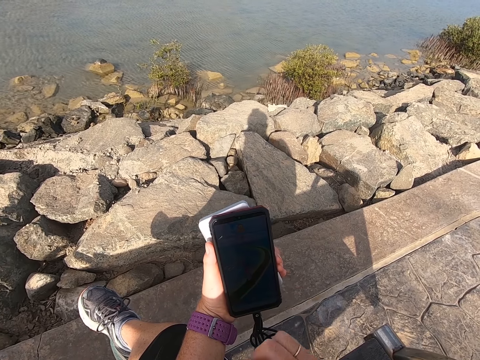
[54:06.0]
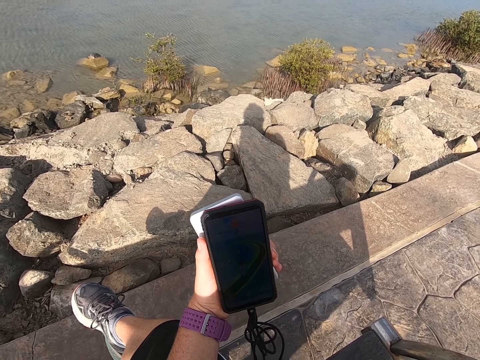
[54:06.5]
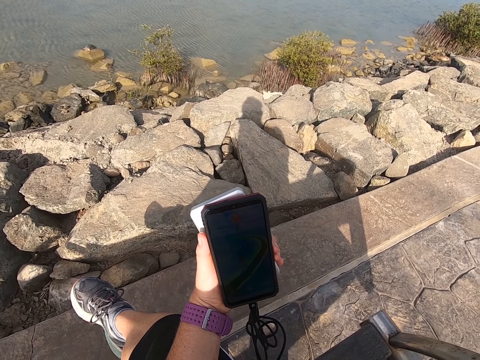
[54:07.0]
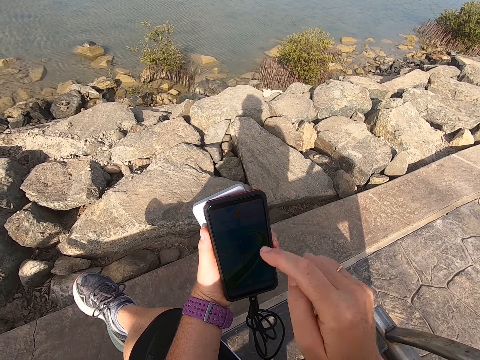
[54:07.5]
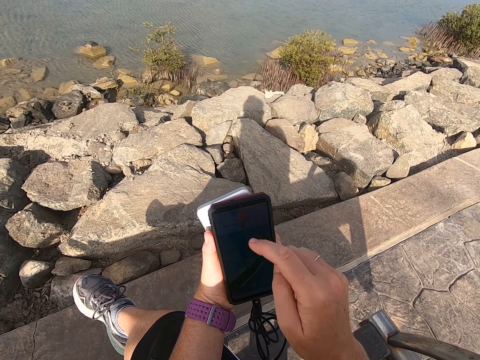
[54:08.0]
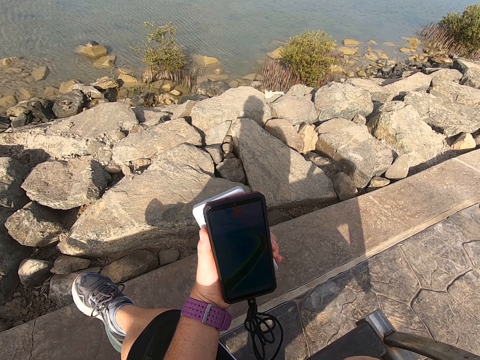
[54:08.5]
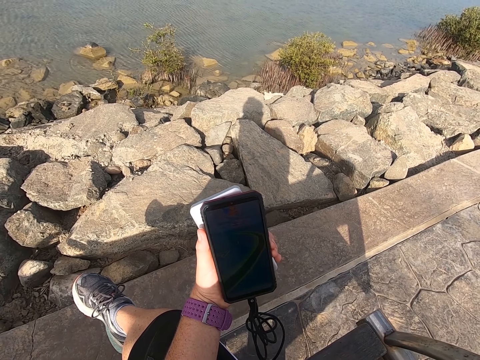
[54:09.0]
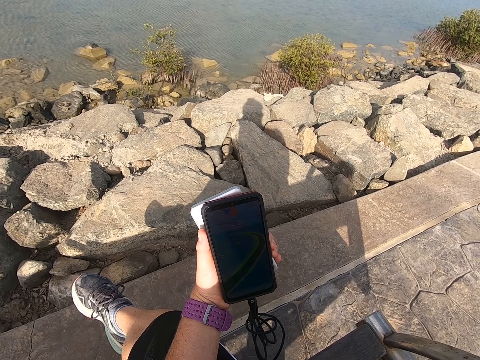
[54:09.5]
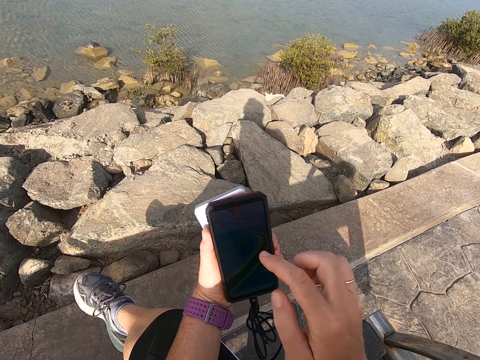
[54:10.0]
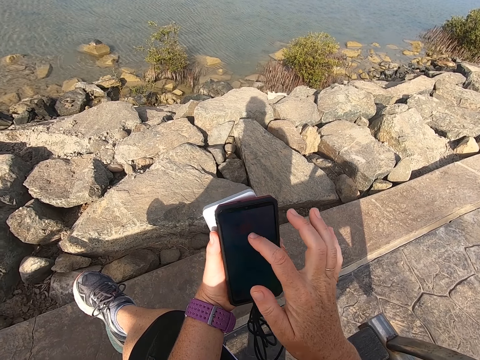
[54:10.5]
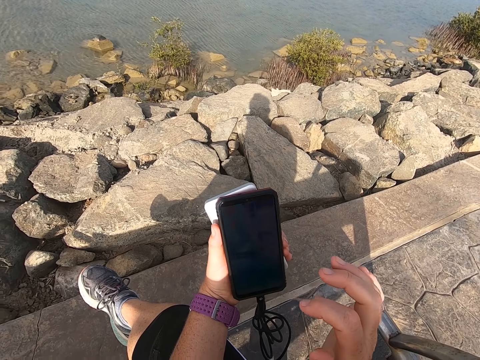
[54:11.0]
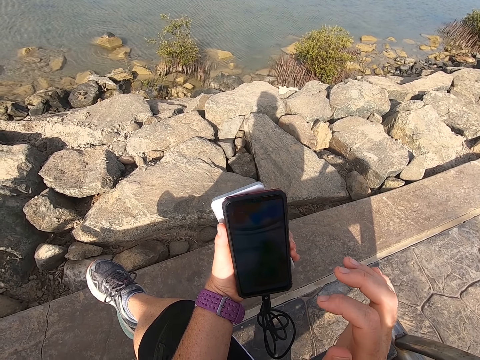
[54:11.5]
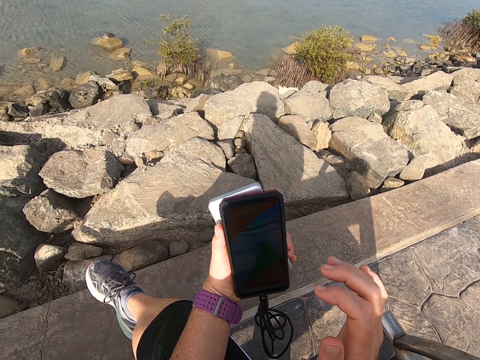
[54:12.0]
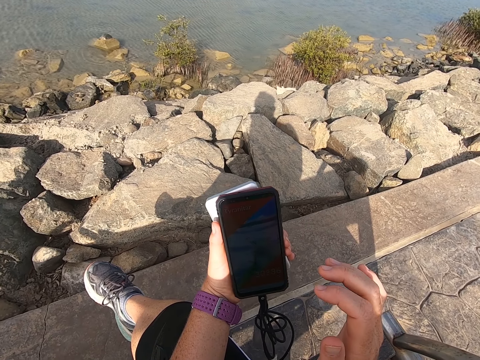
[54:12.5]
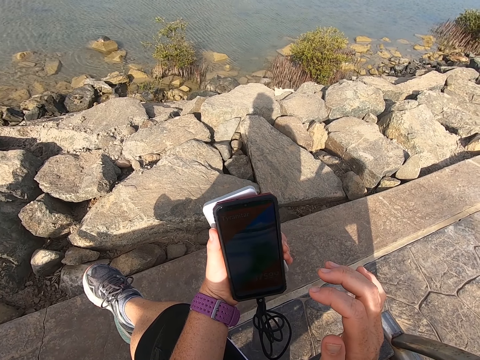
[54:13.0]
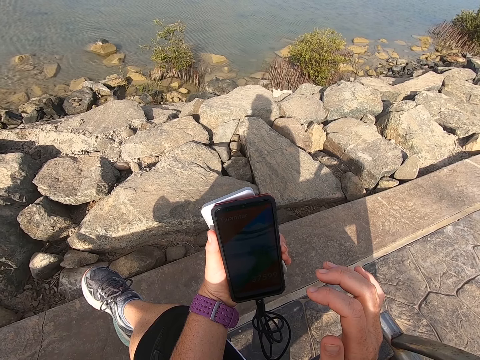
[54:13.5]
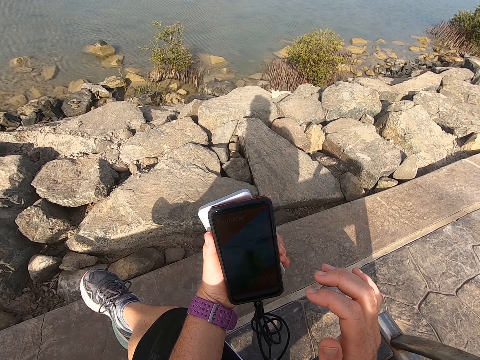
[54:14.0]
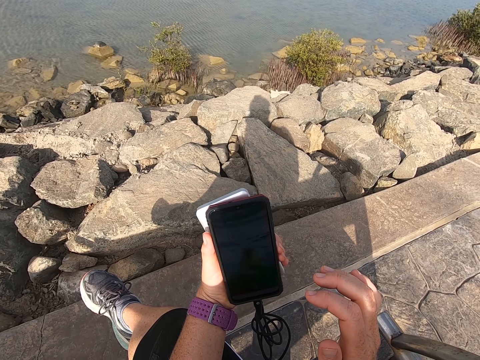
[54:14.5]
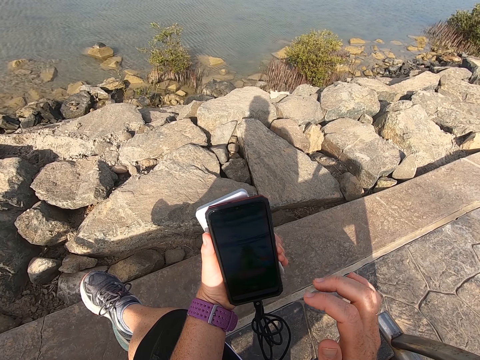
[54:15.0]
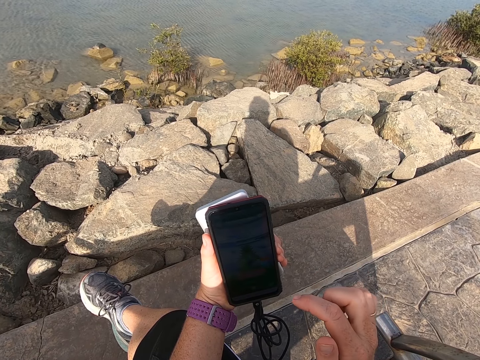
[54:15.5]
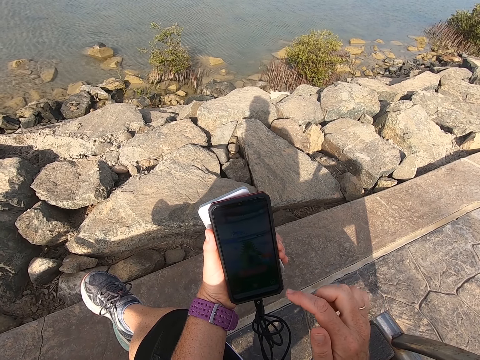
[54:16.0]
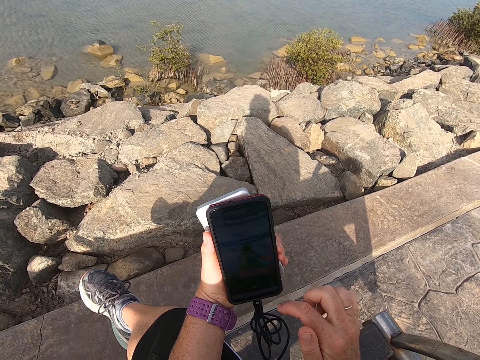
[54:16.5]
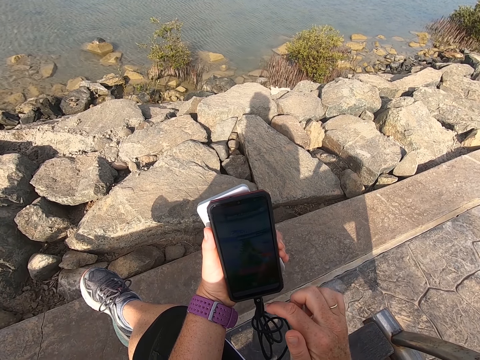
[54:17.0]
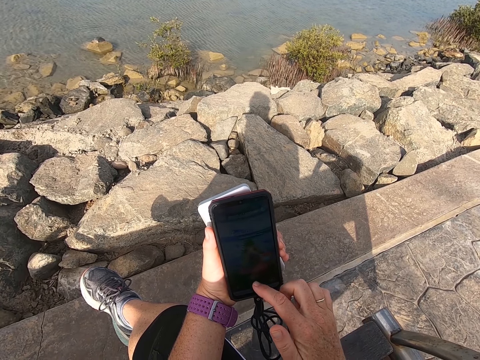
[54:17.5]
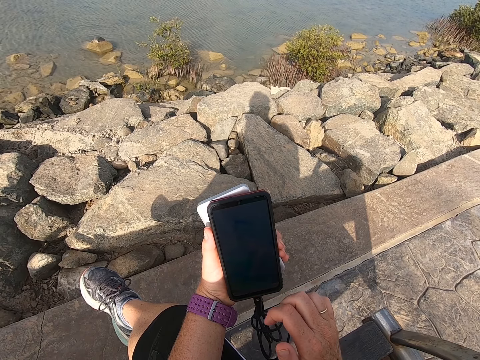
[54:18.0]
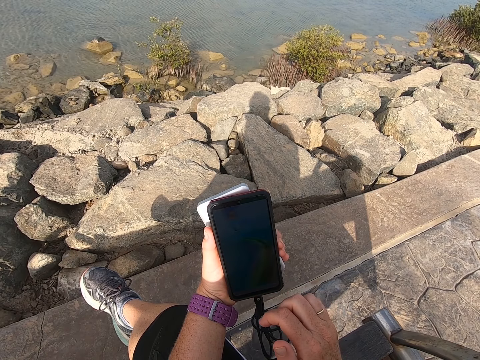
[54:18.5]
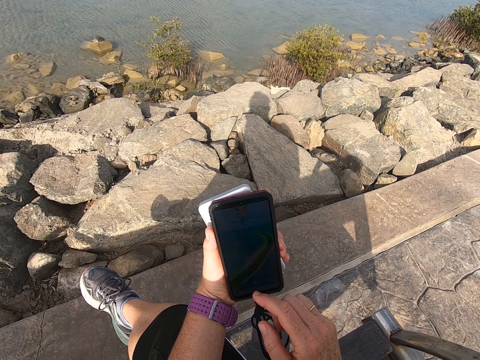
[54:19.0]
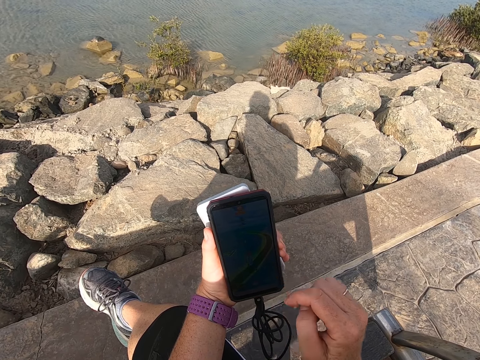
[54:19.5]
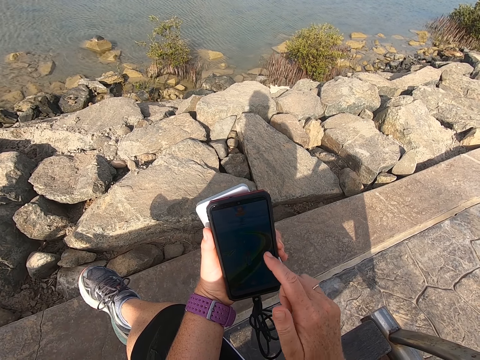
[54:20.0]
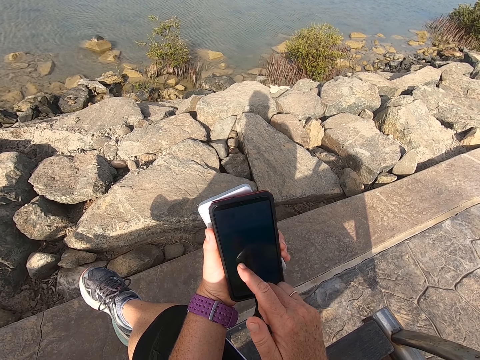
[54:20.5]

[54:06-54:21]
The camera wearer stares at a phone. They point on the phone. They stare at the phone. They point on the phone. They stare at the phone.

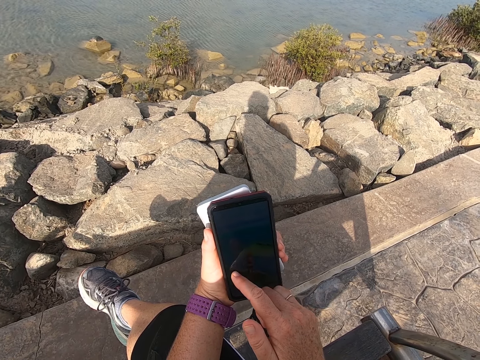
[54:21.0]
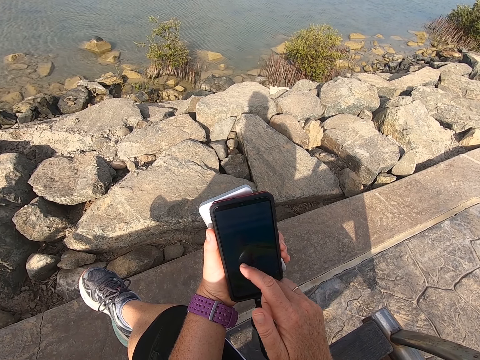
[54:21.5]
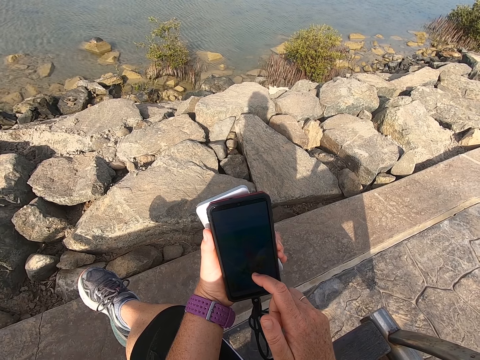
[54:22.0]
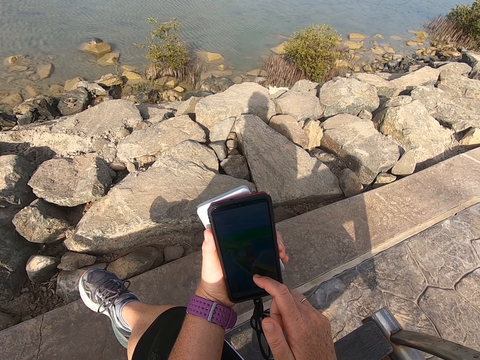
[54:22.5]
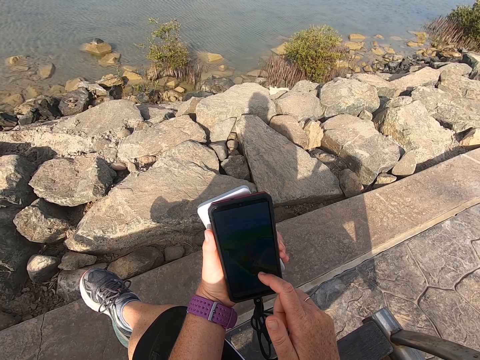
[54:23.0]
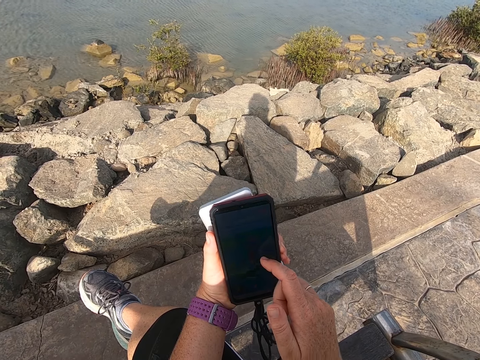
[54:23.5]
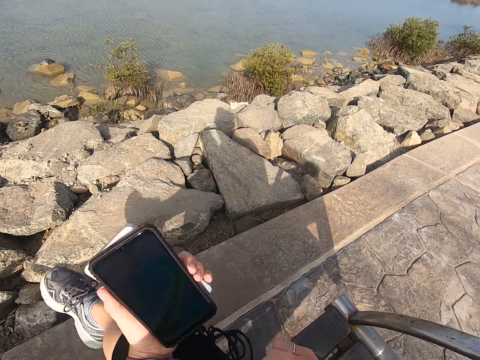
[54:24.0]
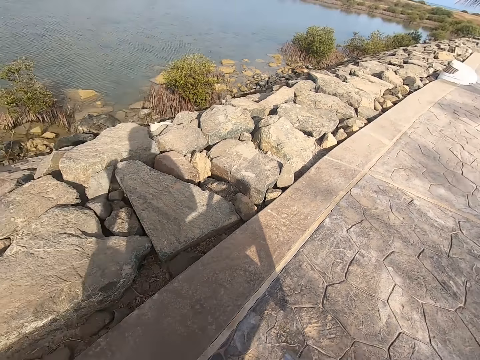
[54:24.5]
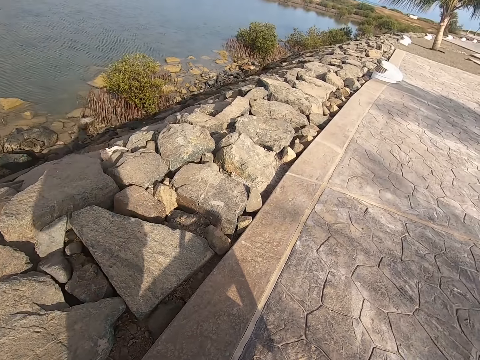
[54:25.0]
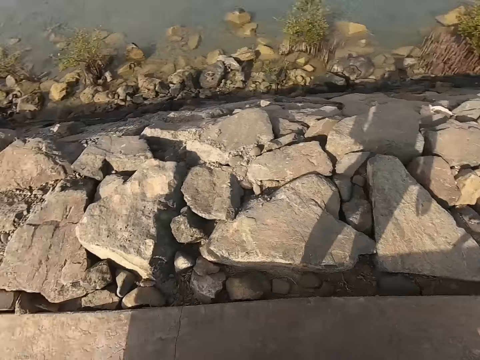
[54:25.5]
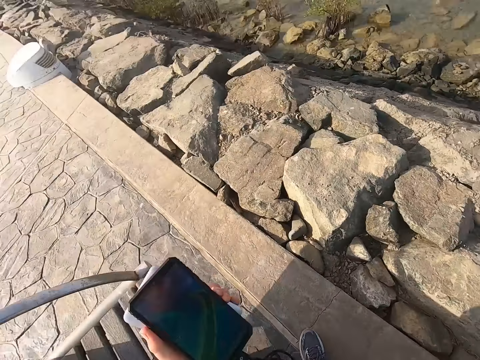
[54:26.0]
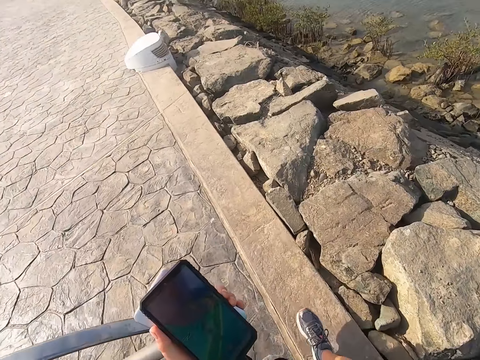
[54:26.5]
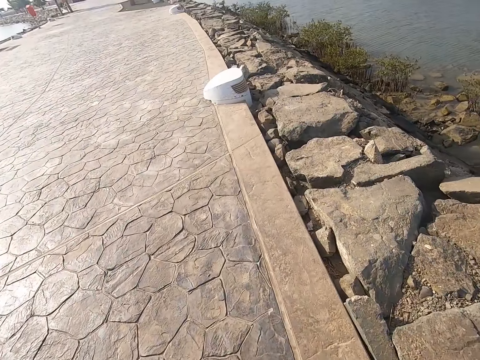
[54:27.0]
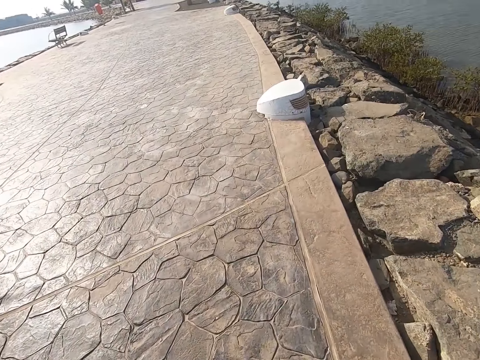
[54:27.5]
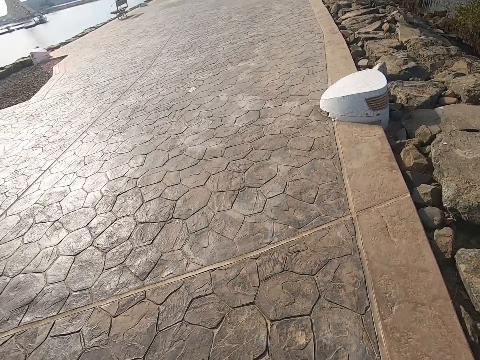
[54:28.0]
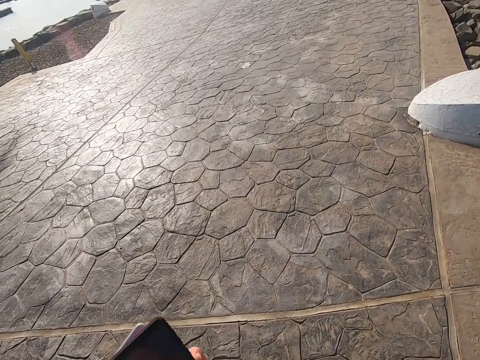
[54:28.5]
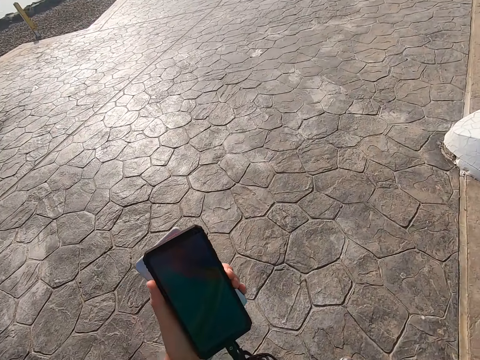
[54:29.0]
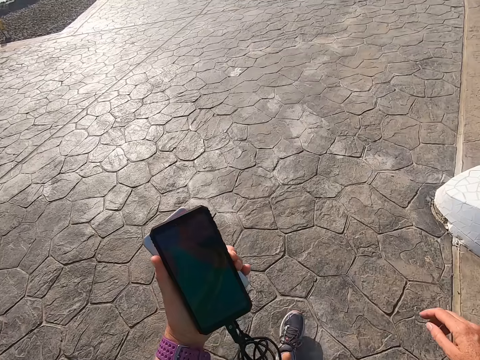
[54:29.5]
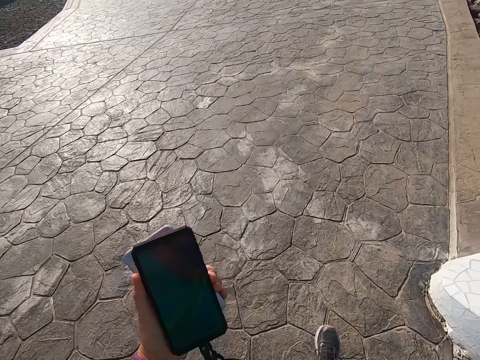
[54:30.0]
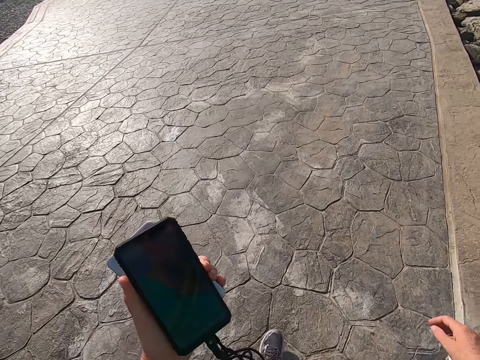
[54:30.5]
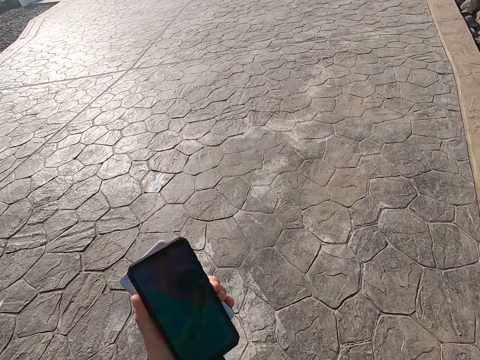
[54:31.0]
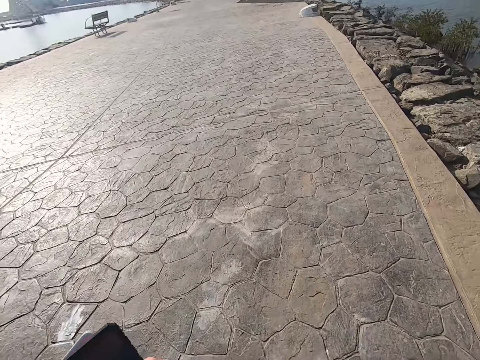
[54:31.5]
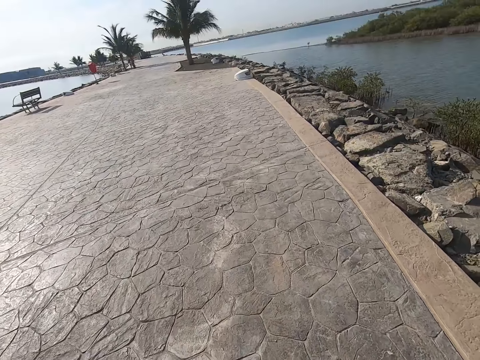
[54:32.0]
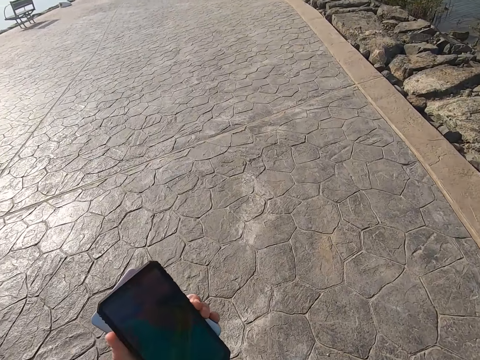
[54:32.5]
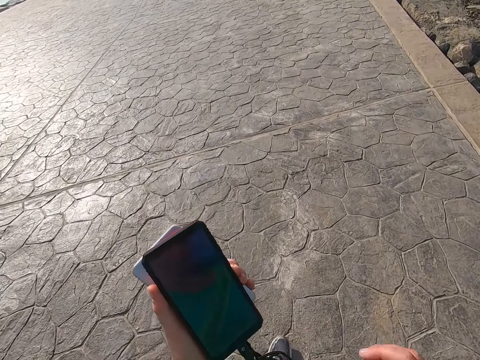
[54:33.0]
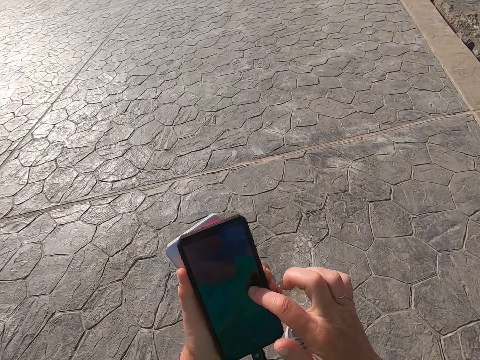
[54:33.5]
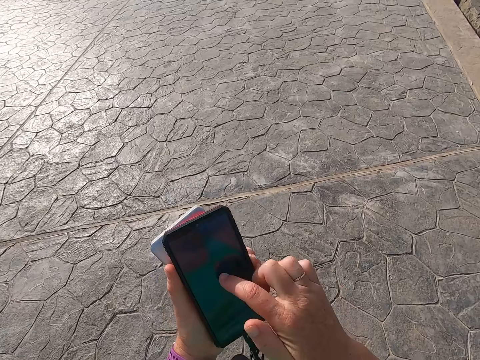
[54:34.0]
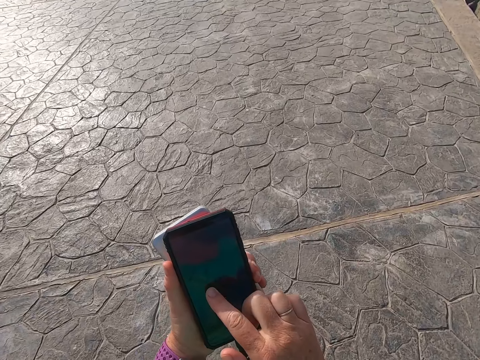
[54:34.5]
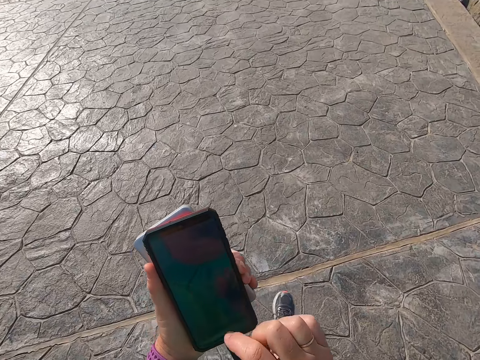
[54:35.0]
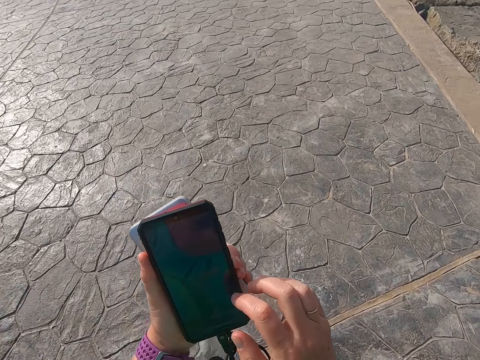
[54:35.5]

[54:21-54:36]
The camera wearer stands from a chair. They walk on the beach park. They turn. They carry the cell phone on the left hand. They play a game on the phone. They walk around the beach park.
